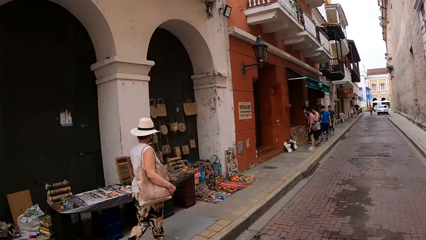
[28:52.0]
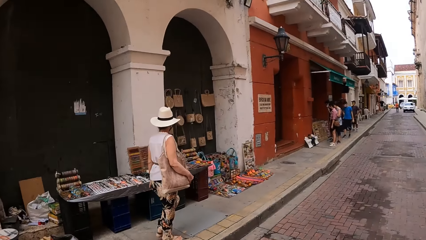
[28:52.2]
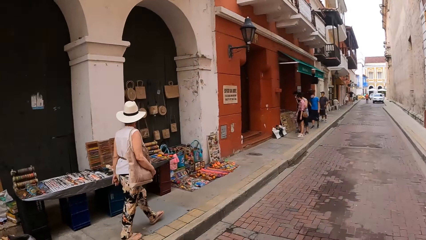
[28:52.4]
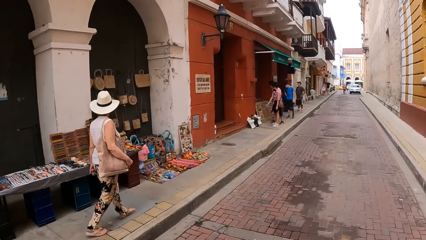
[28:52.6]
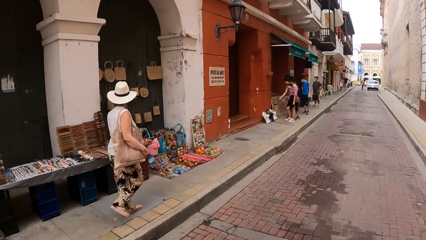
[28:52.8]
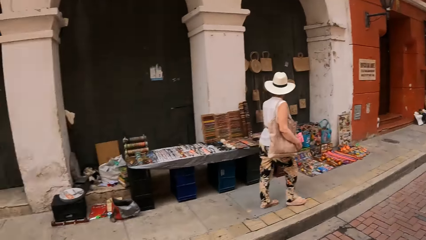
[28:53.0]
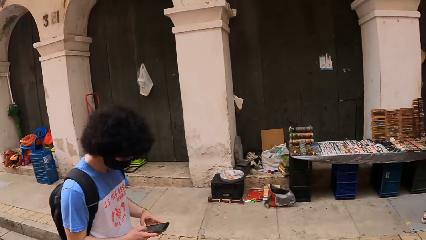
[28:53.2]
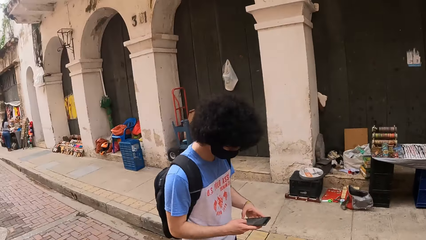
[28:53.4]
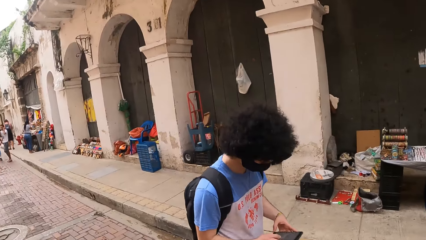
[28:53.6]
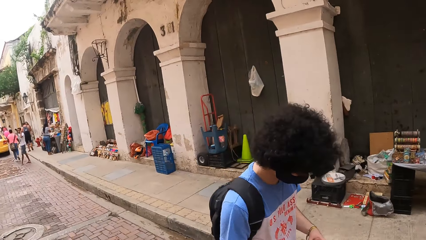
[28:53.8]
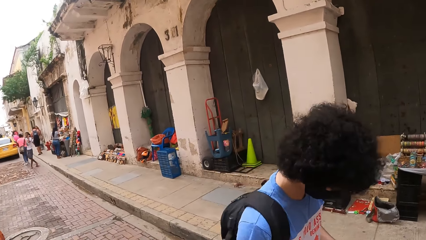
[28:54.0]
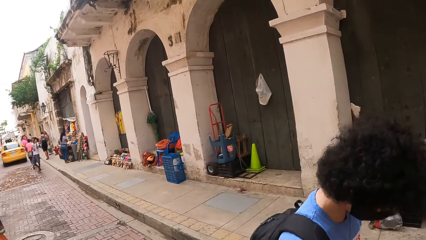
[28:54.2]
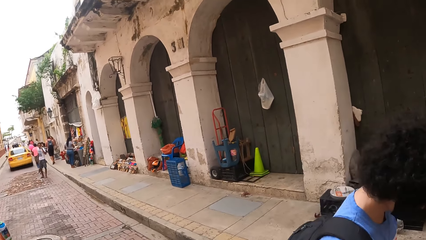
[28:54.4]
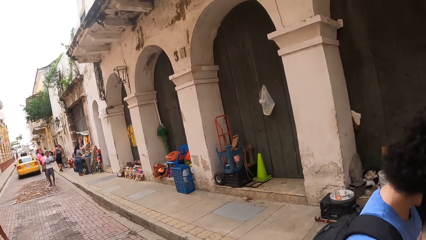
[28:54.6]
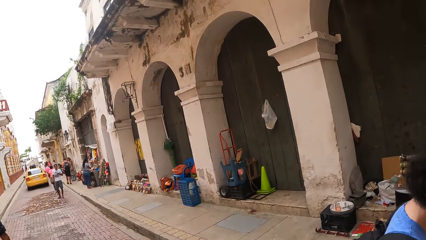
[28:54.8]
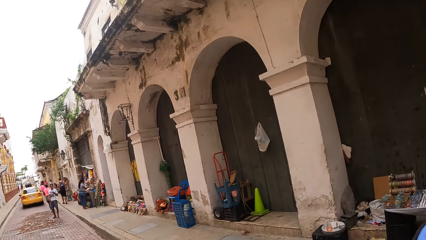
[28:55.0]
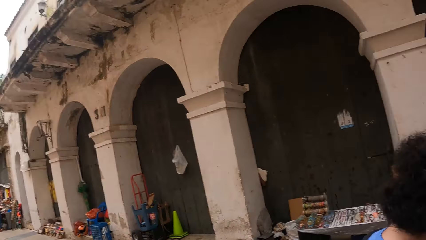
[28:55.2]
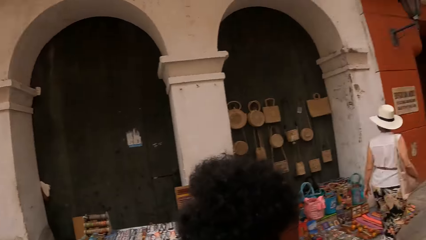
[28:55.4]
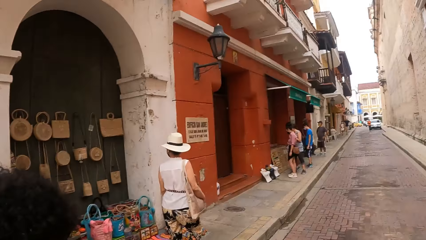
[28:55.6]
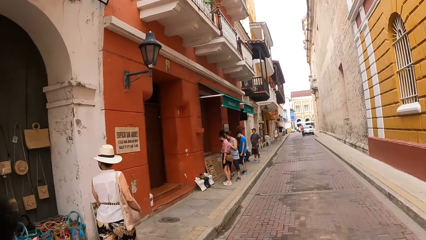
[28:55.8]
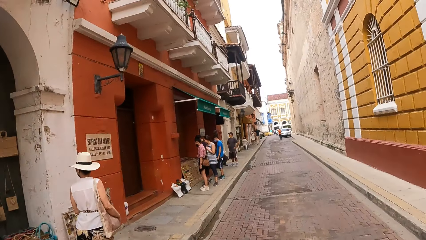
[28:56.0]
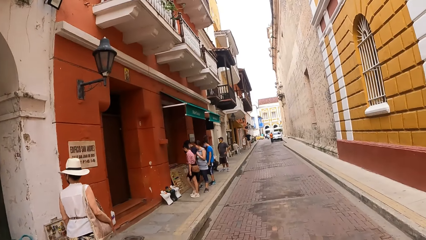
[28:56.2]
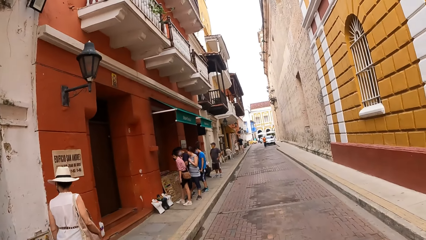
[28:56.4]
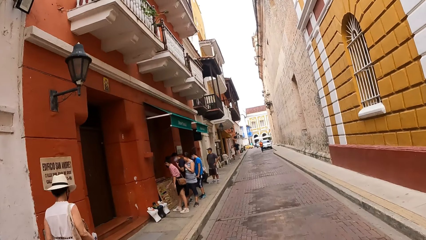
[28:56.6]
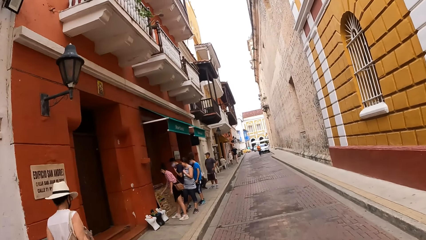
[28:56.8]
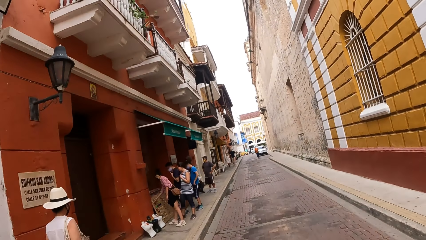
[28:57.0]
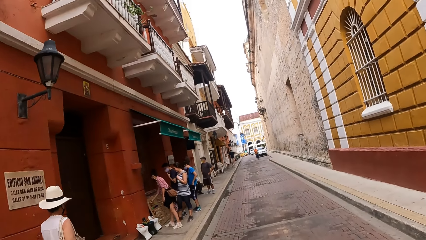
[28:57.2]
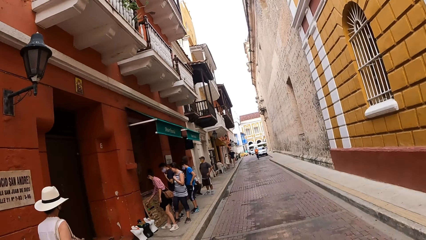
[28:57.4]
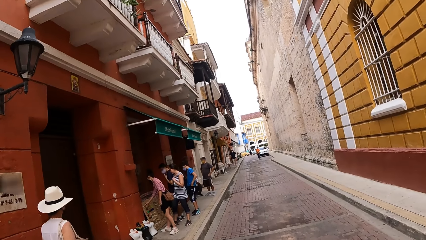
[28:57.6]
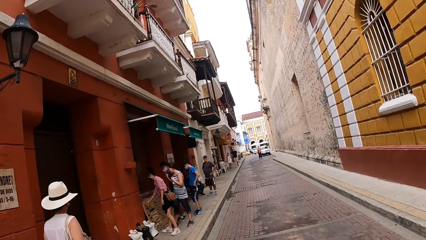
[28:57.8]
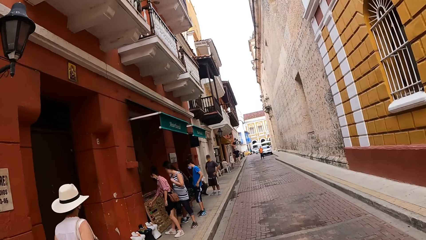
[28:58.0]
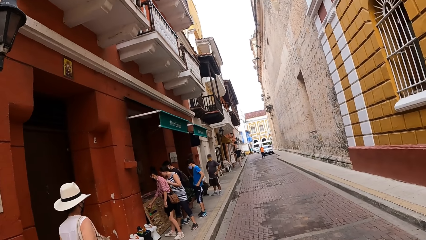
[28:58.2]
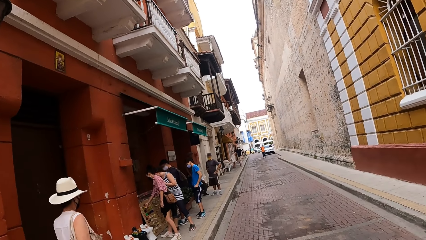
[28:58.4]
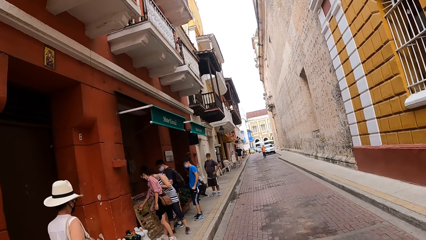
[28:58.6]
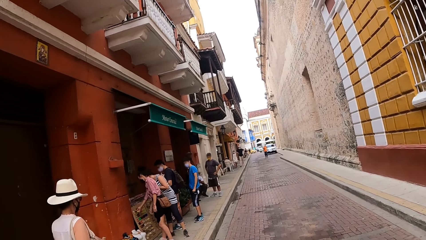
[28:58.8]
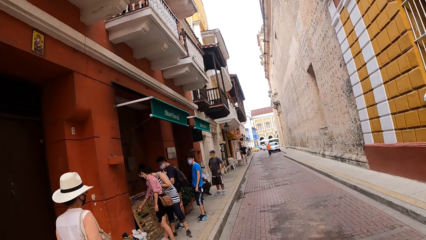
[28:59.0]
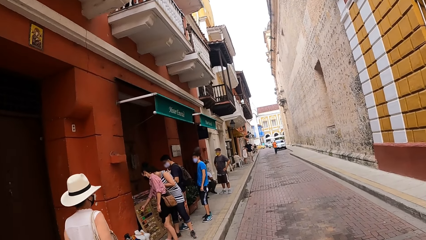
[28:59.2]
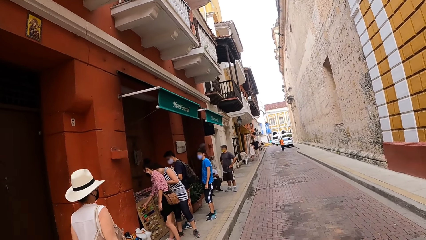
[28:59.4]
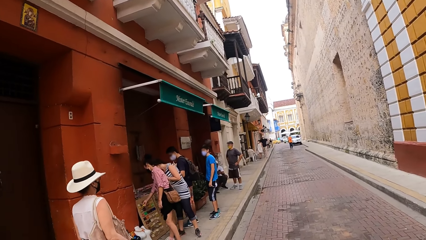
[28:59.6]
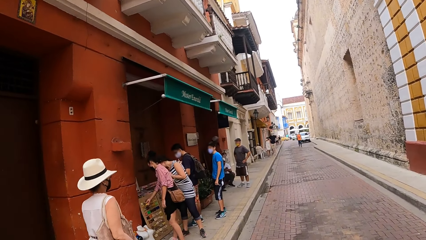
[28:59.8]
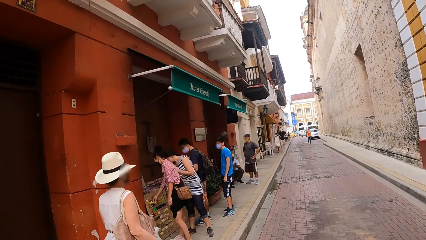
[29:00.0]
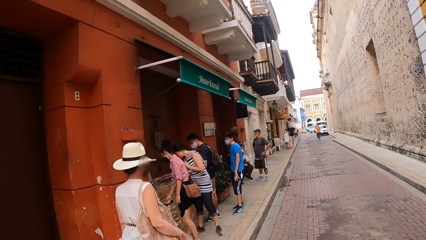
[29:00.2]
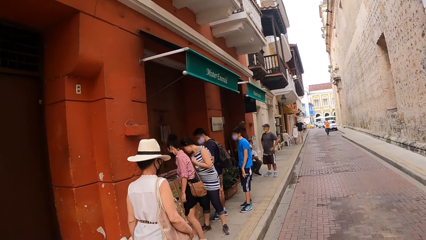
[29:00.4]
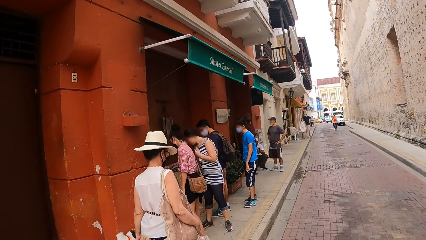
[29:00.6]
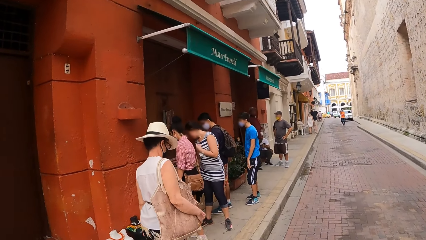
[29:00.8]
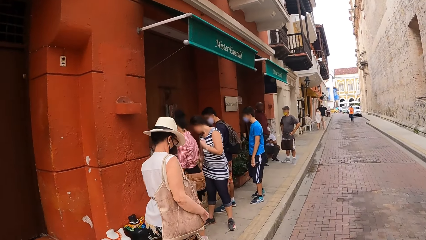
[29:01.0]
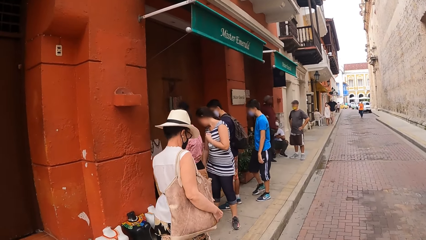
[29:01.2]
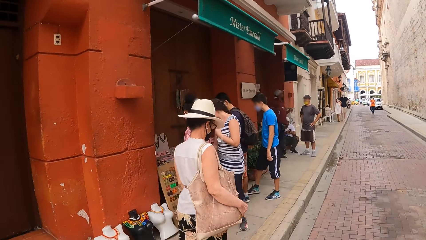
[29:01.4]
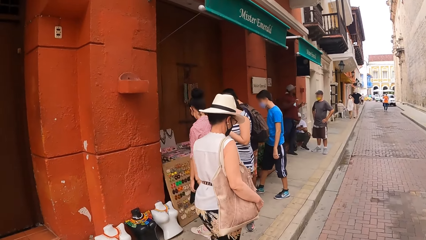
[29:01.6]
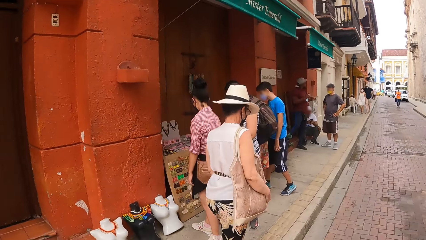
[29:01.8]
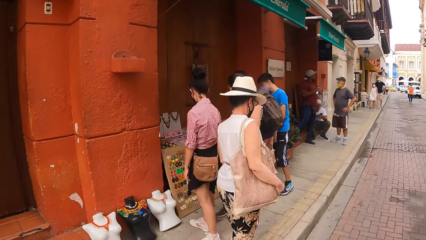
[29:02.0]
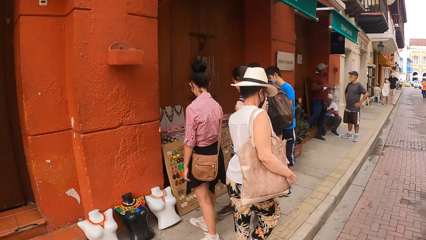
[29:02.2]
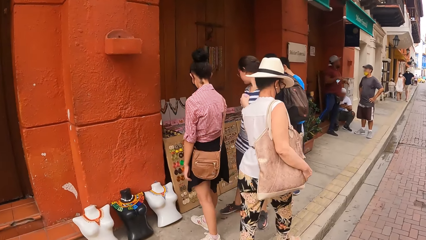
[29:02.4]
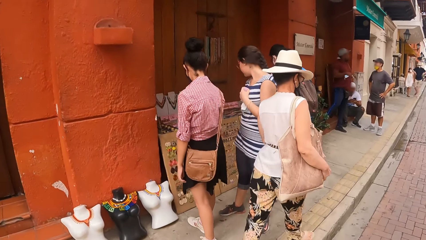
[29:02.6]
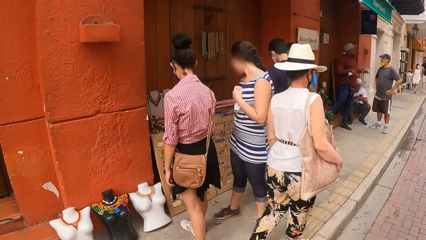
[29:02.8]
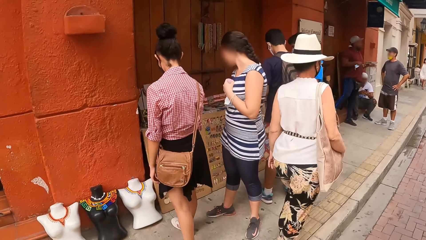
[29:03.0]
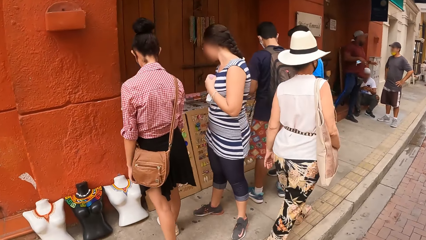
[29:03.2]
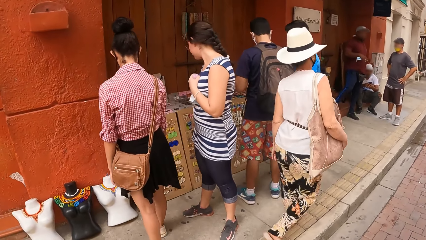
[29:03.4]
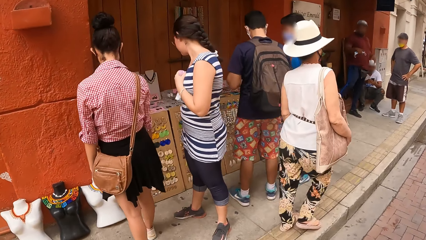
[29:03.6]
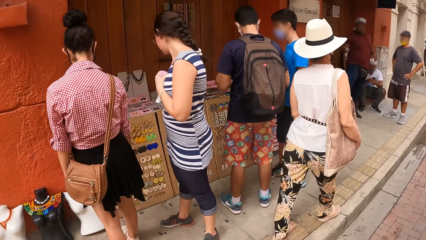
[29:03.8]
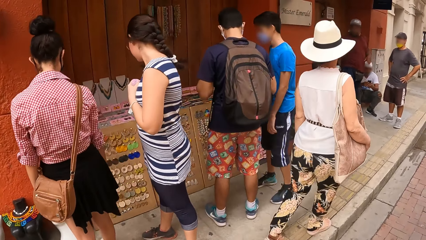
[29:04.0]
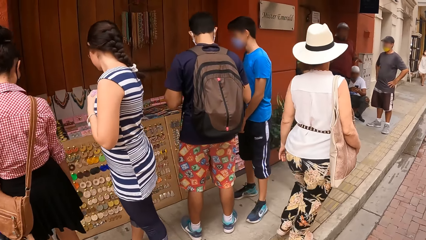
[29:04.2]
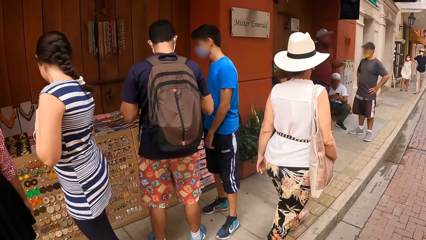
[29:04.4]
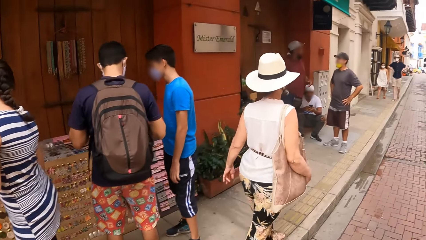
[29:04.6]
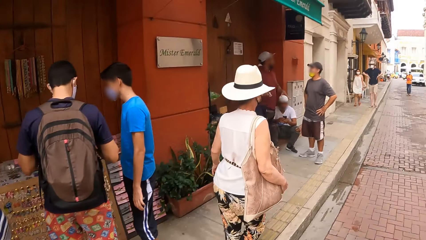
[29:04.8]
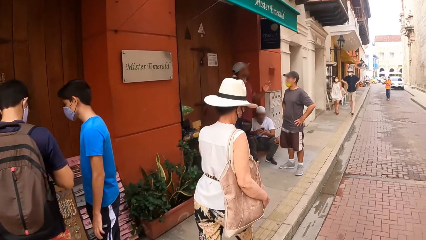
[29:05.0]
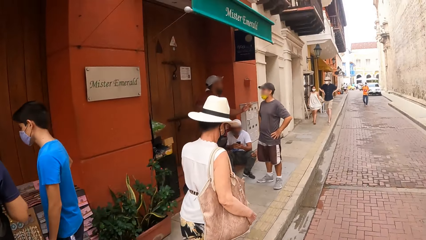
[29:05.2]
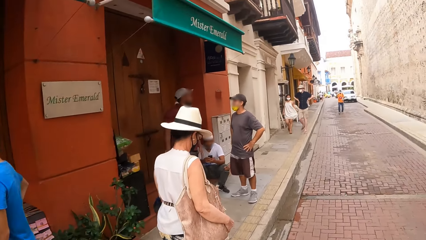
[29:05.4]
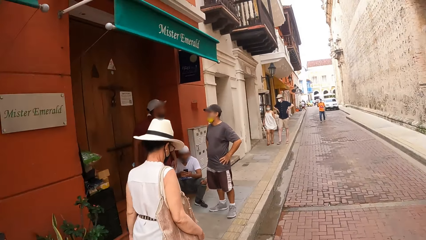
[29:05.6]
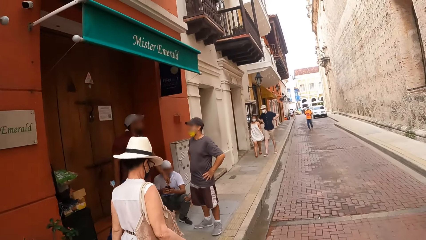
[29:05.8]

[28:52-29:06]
The camera wearer looks around the street. They walk down the street with a person. They walk.

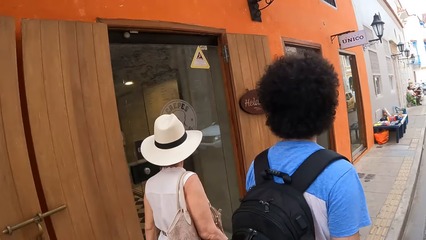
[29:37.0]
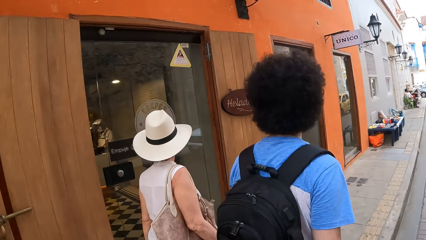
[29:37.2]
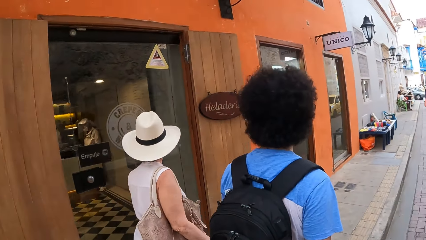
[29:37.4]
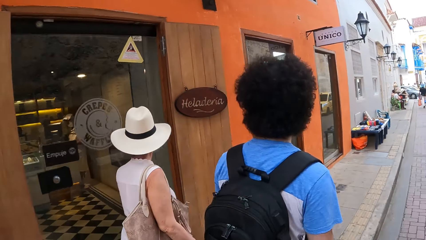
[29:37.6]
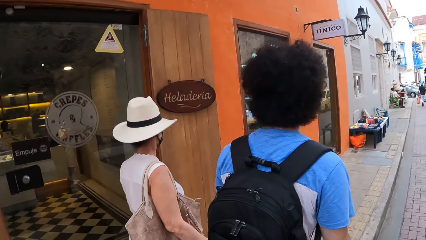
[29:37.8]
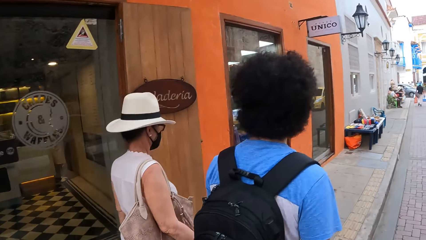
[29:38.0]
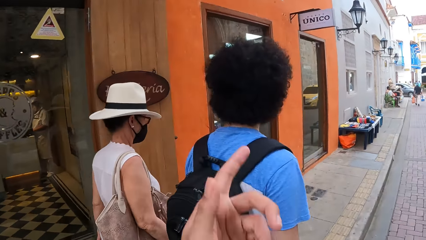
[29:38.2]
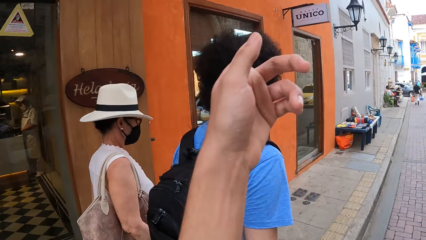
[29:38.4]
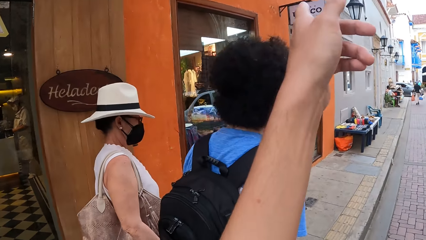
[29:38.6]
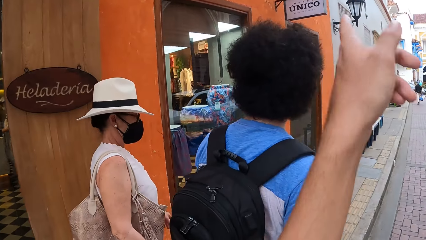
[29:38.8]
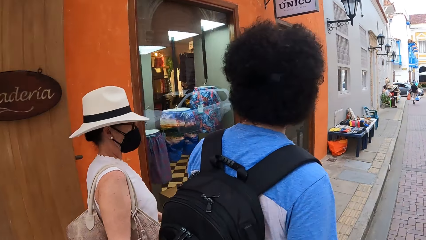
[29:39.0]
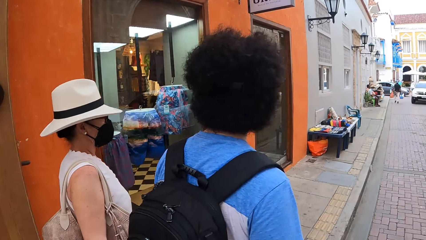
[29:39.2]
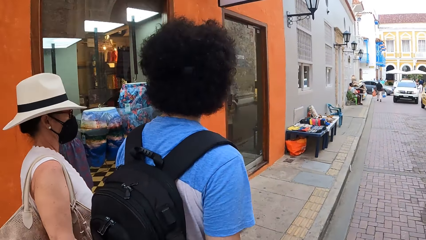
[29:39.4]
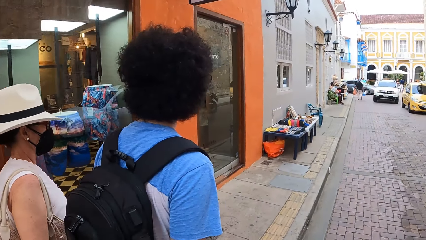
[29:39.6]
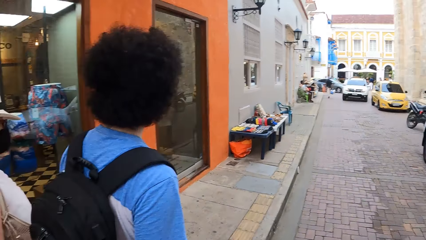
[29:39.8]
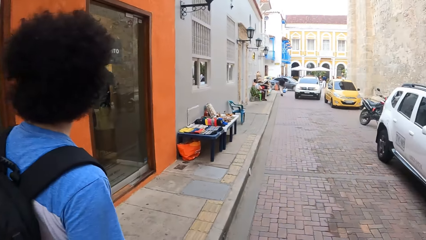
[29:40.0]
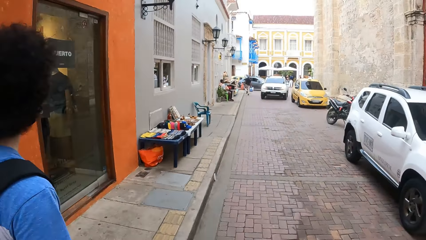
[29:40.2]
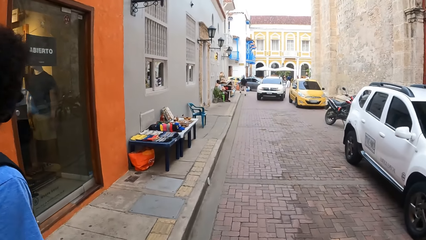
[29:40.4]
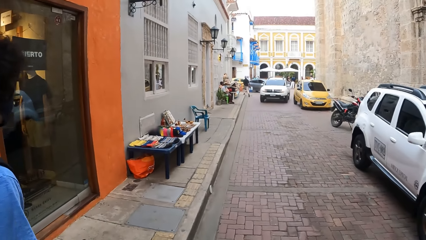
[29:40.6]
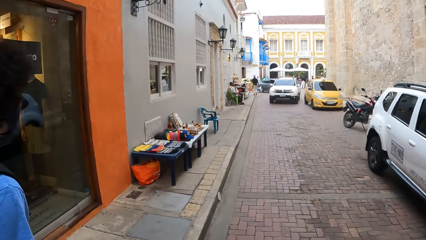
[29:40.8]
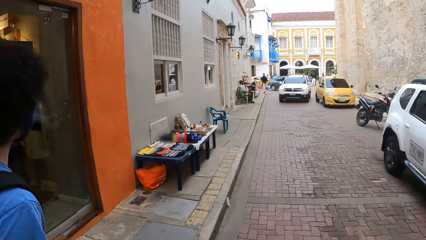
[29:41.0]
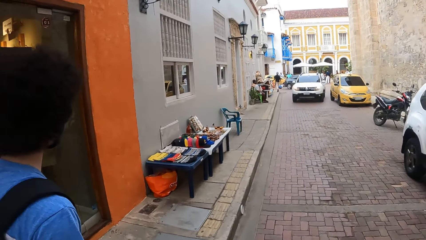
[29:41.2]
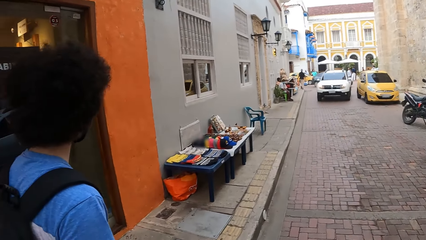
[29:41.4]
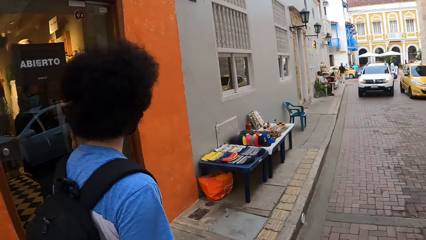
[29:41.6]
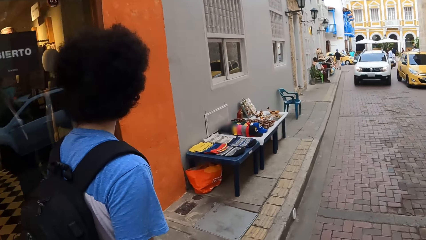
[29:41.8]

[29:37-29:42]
The camera wearer points at a building. They walk down a street with a person.
